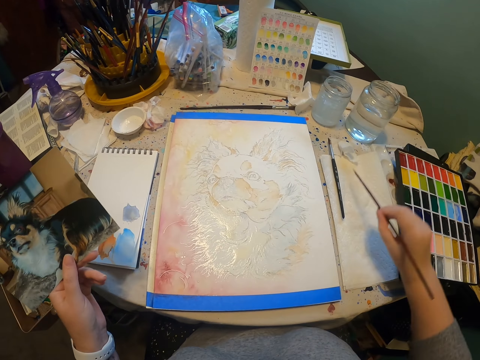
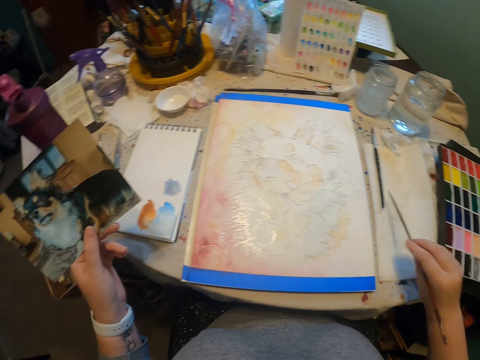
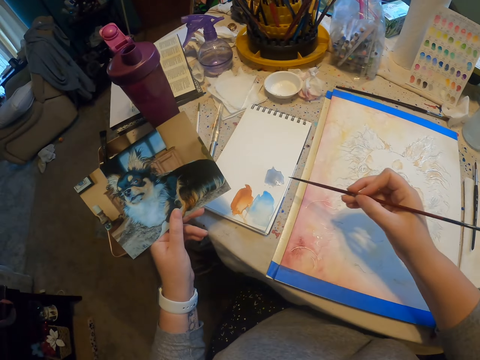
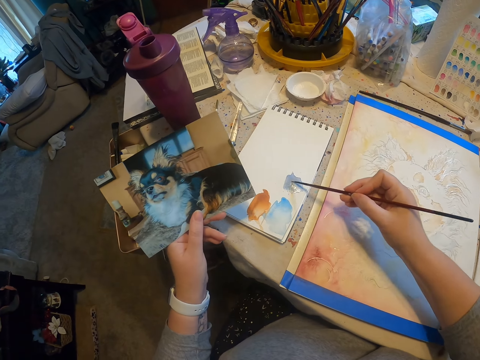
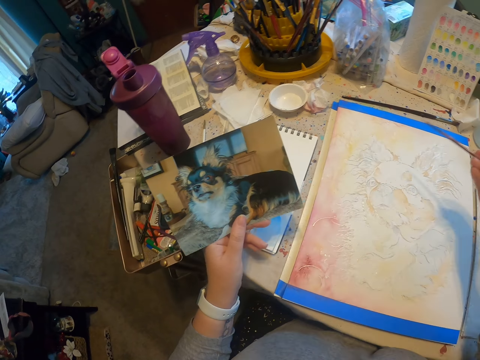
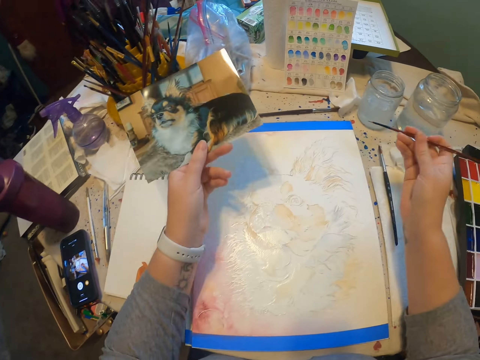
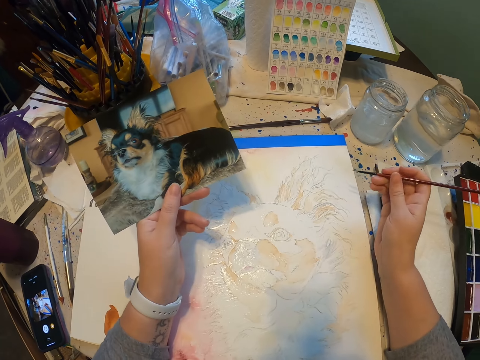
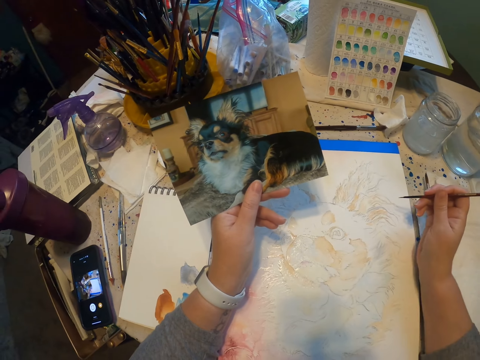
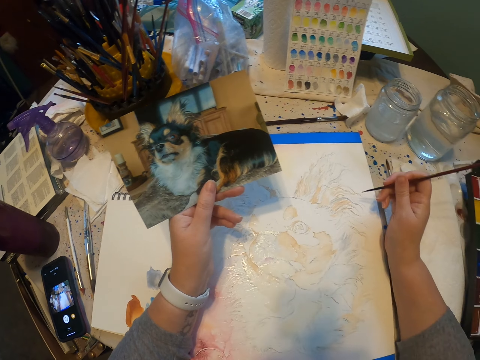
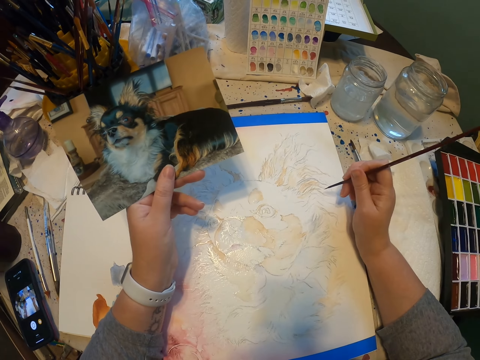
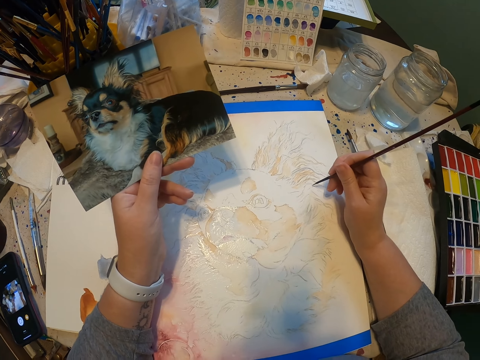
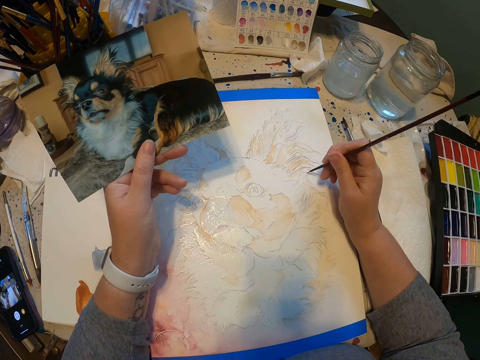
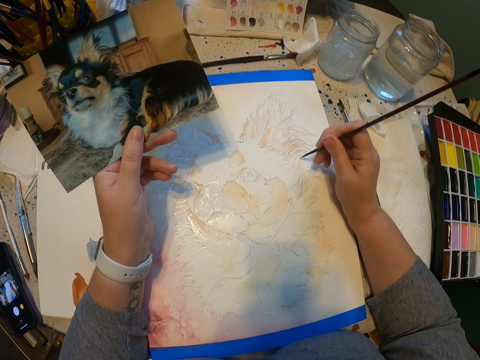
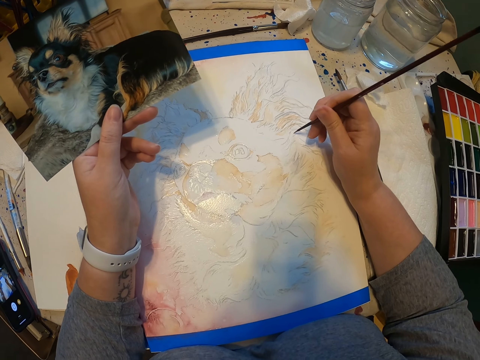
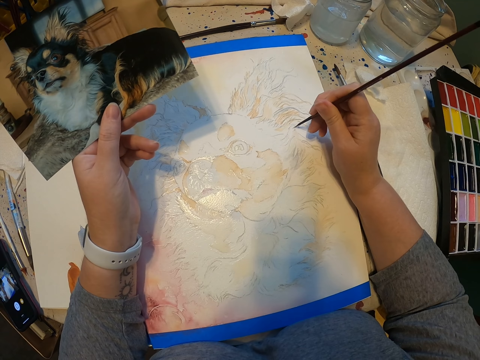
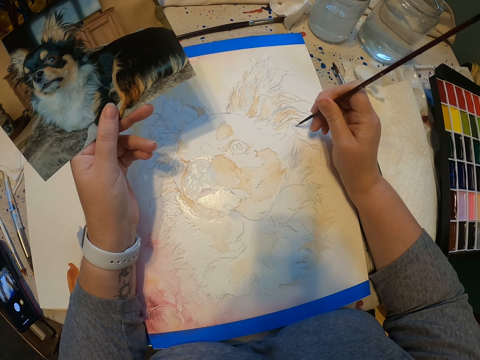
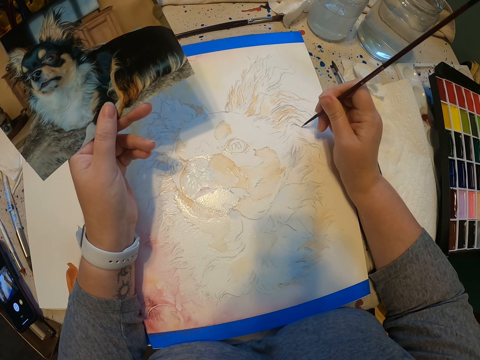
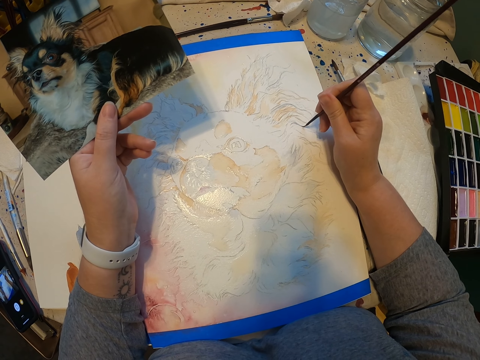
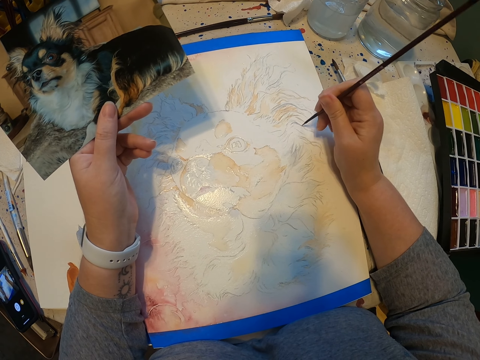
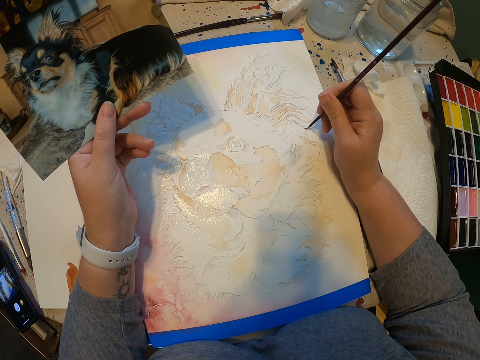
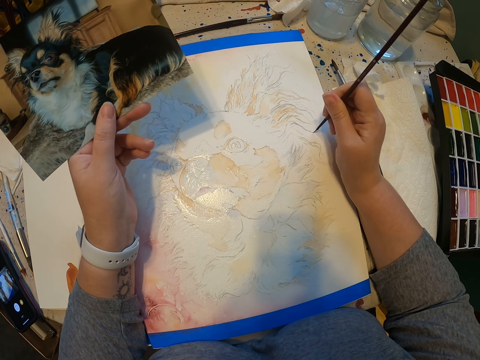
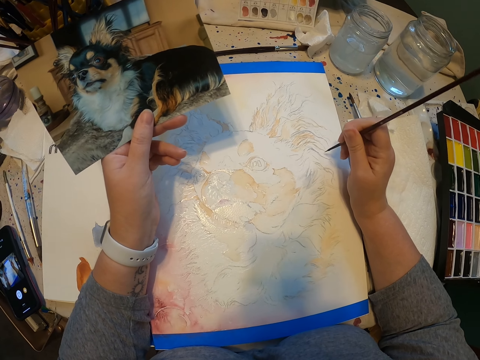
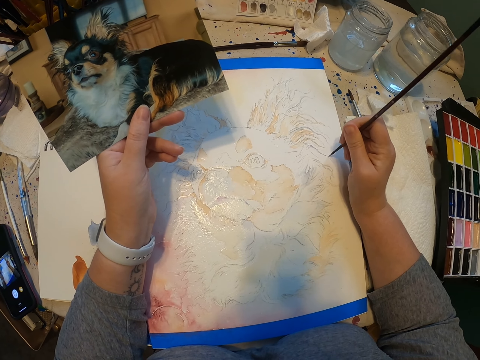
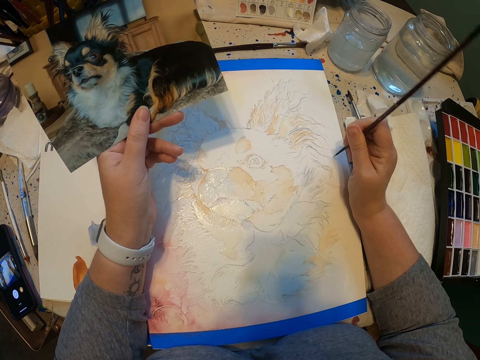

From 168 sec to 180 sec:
The camera wearer touches the paint on the paper with the paint brush. They rub the brush on the paint. They paint a dog on the paper using the painting brush.

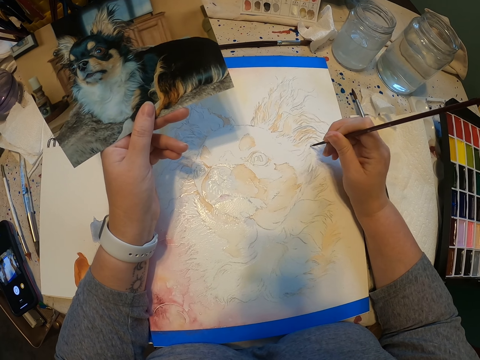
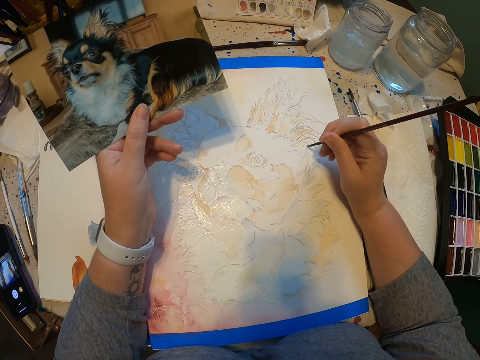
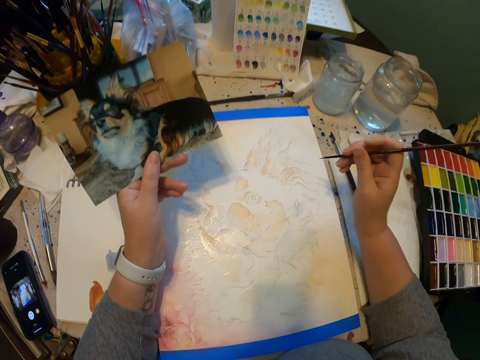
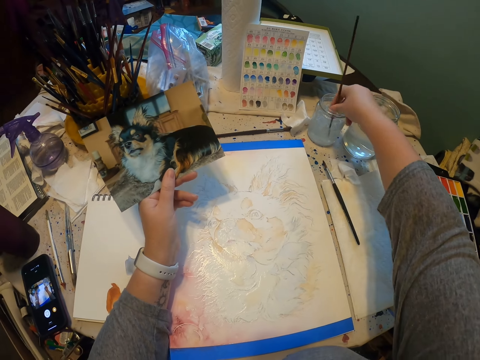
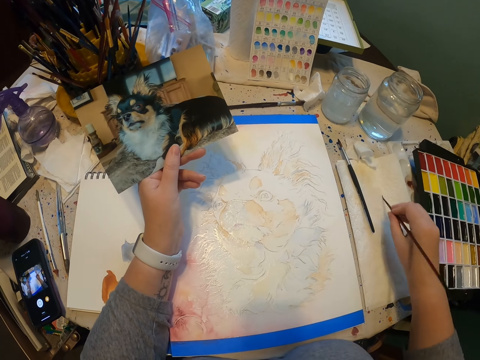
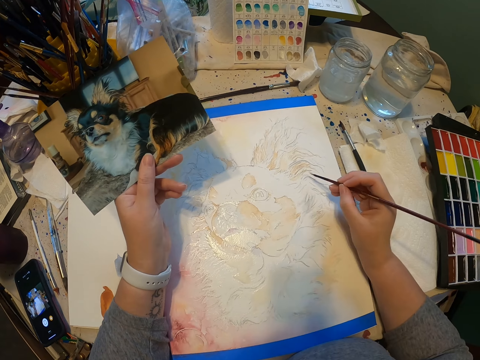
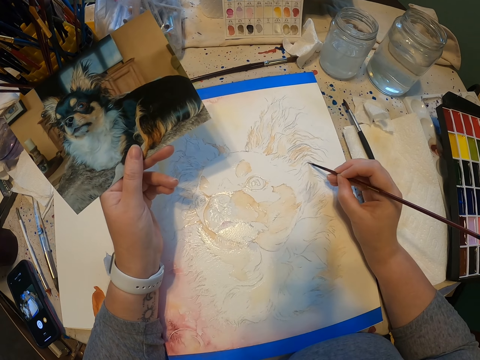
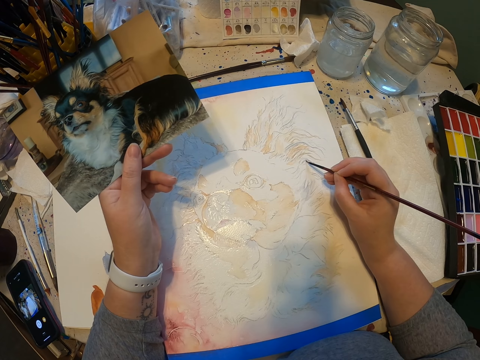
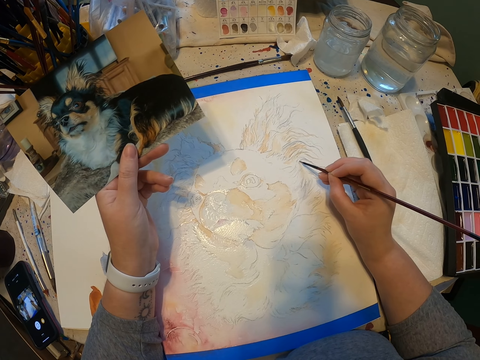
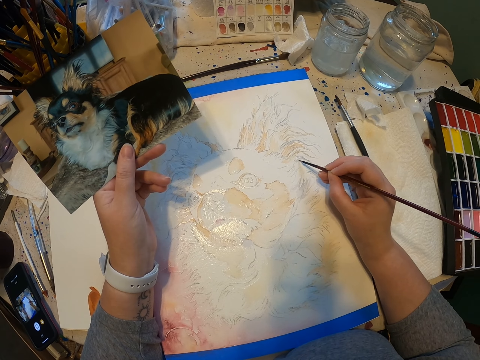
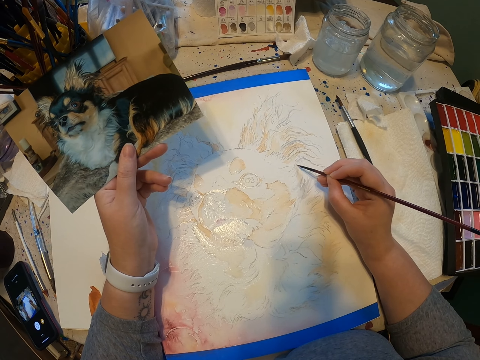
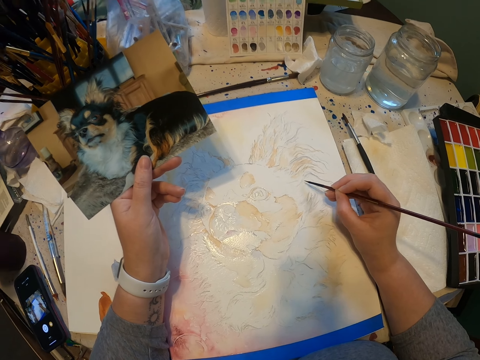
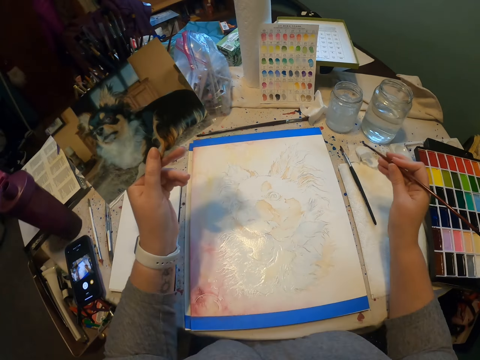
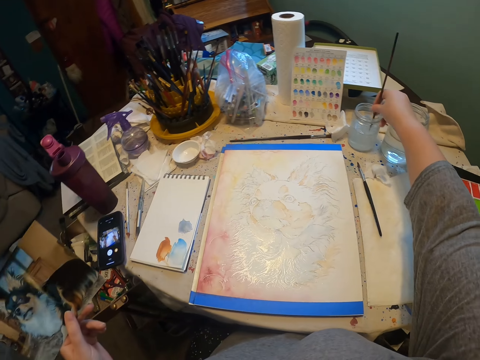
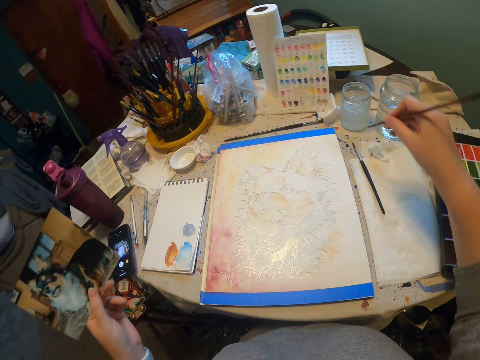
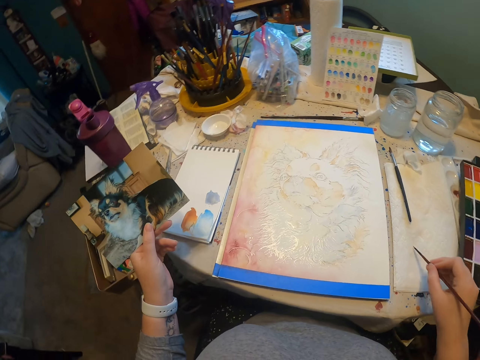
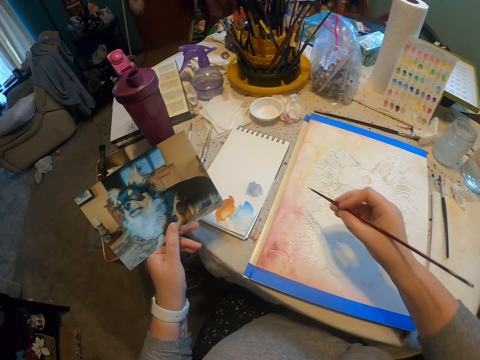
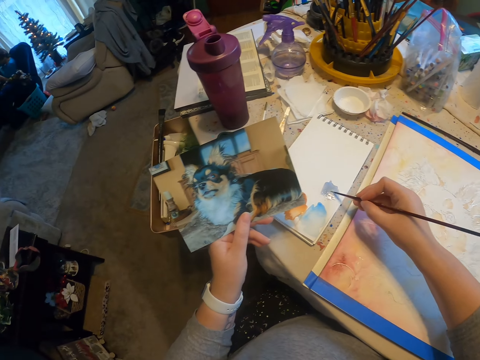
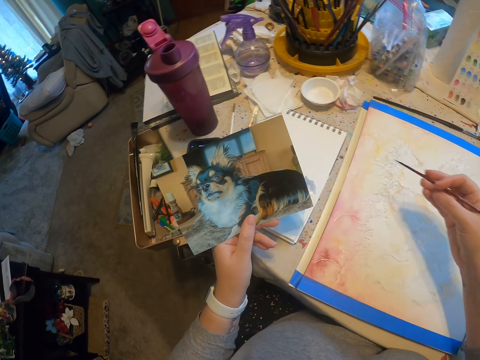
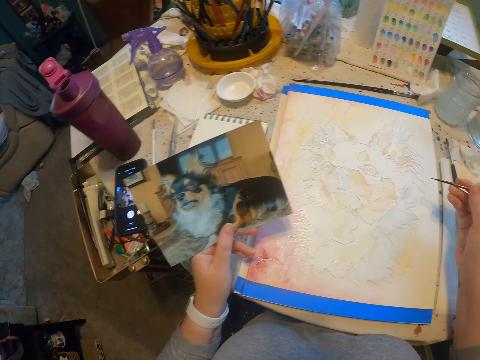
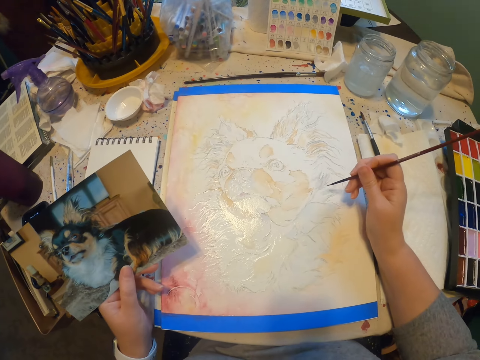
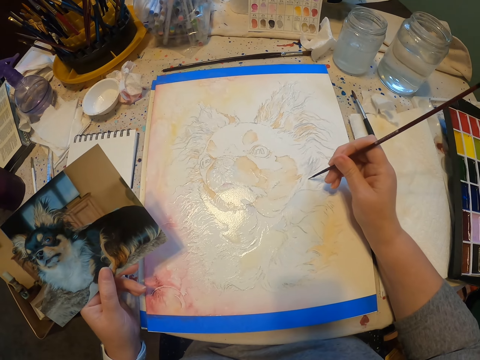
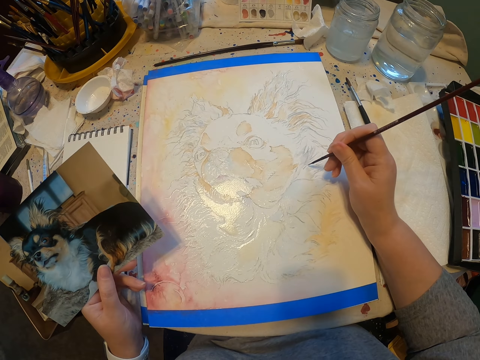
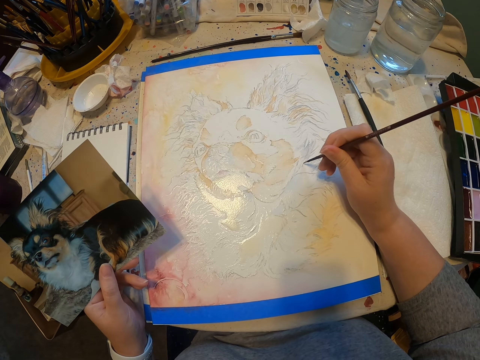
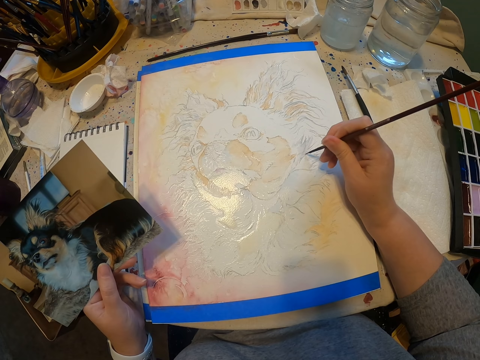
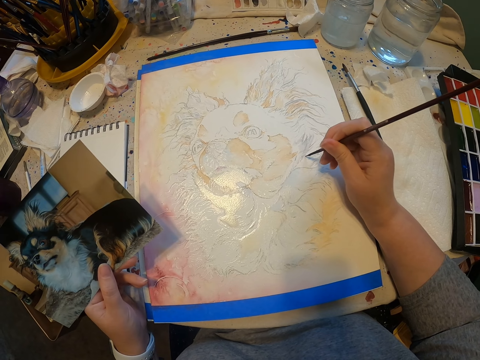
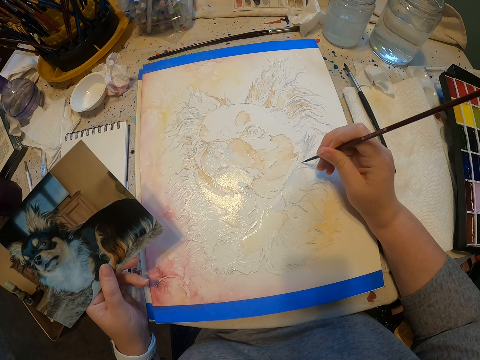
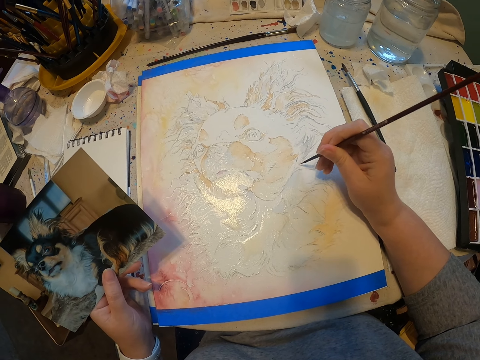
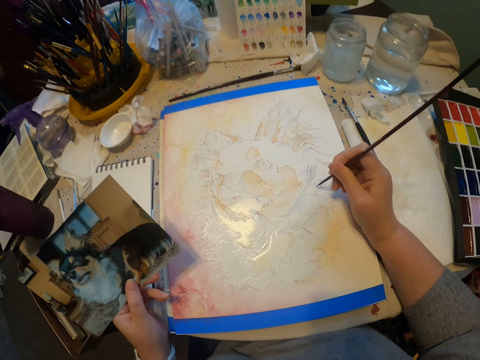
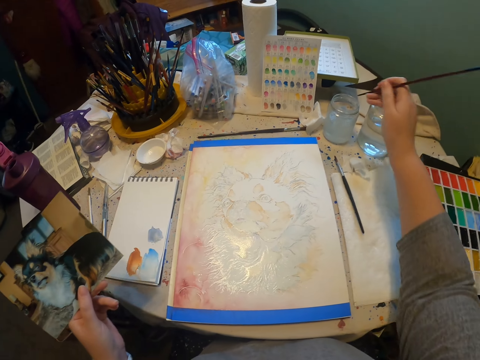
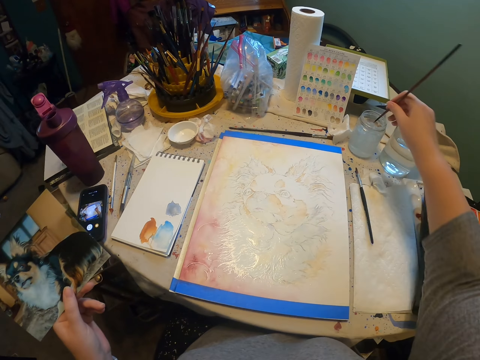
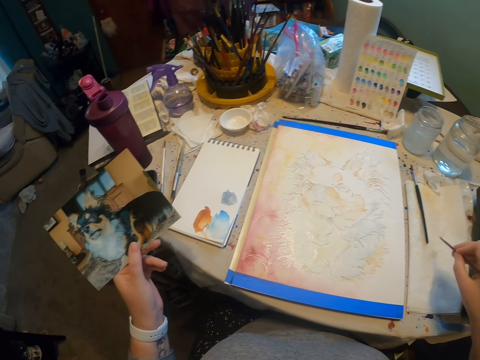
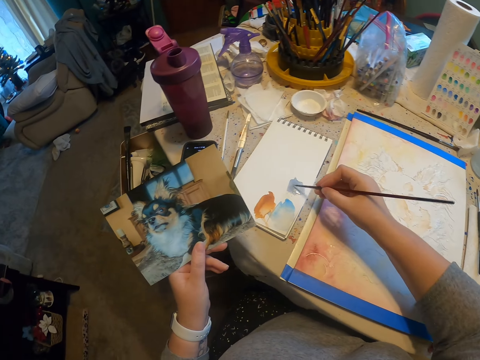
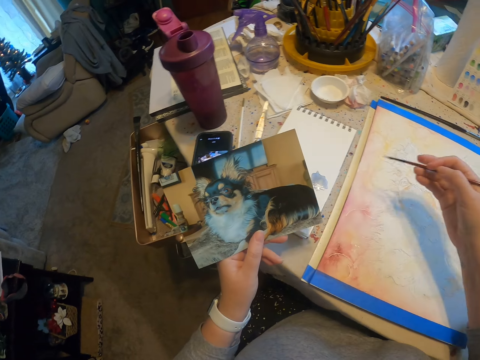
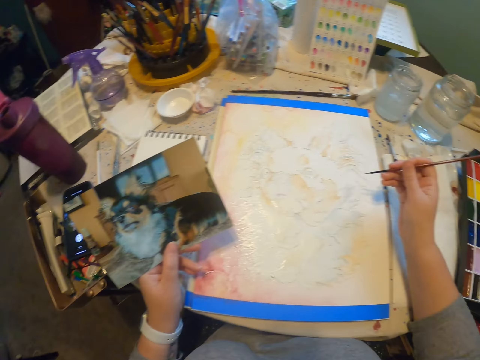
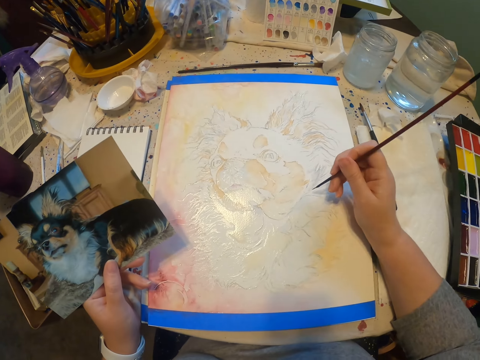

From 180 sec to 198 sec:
The camera wearer dips the painting brush into the liquid. They paint the picture using the painting brush. They dip the painting brush into the liquid. They rub the brush on the paint. They paint the picture using the painting brush. They dip the painting brush into the liquid. They rub the brush on the paint. They paint the picture using the painting brush.
